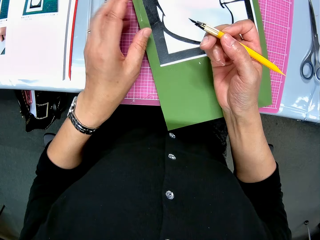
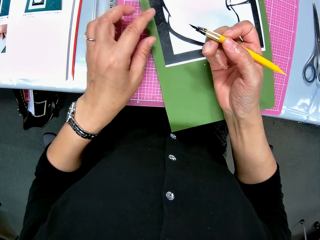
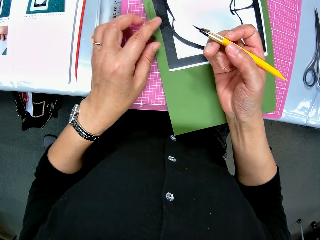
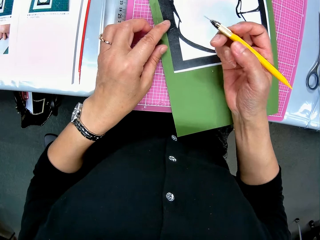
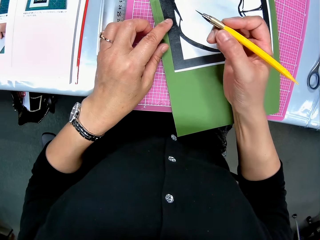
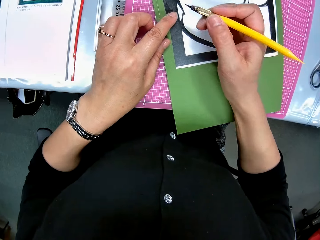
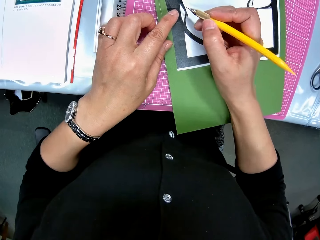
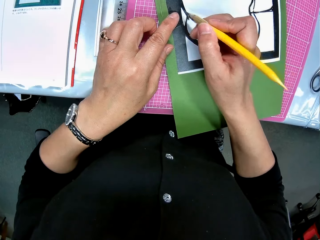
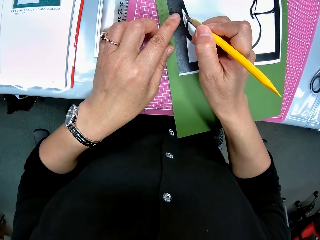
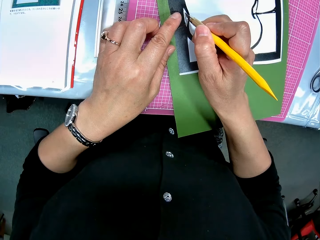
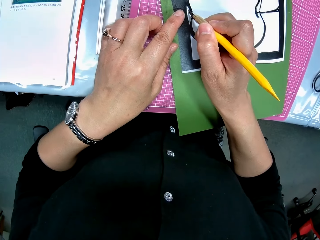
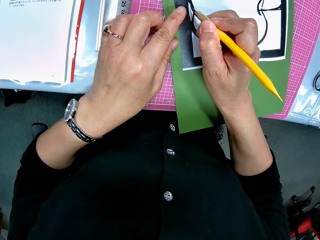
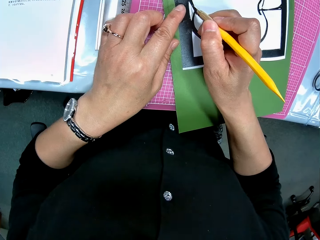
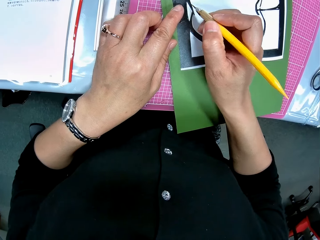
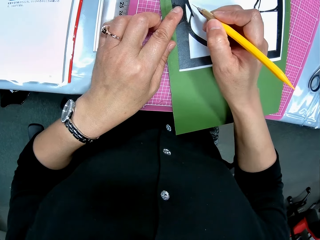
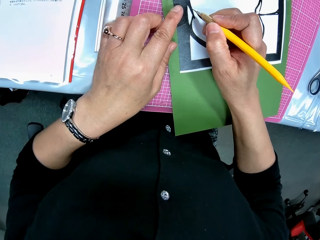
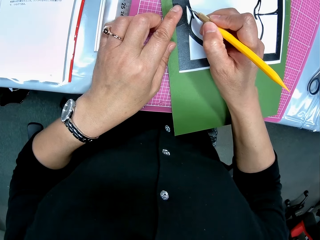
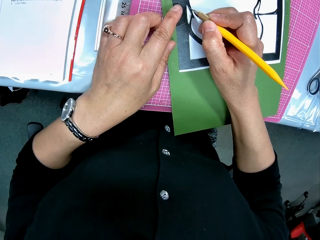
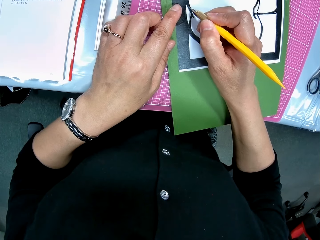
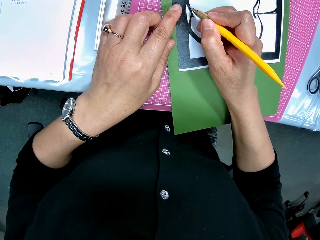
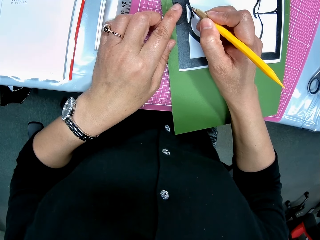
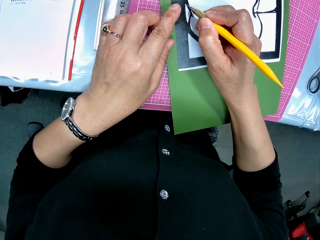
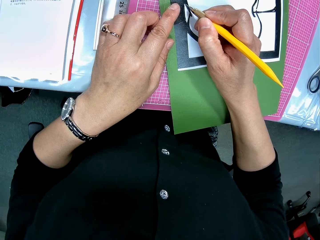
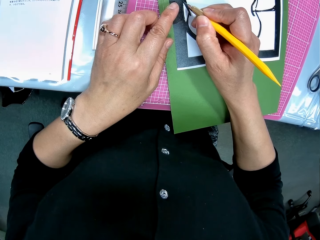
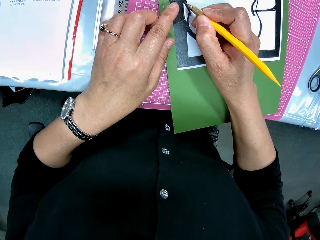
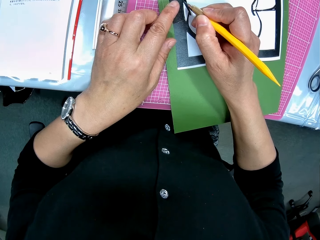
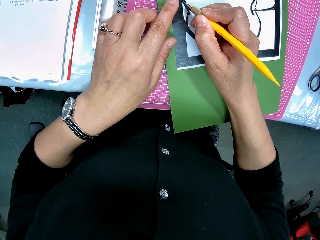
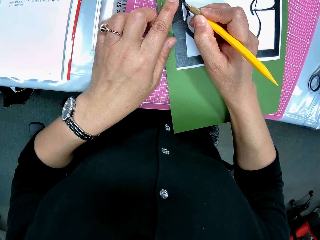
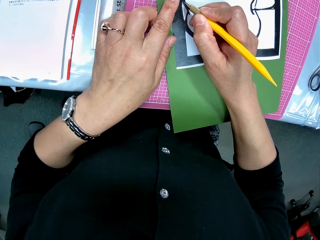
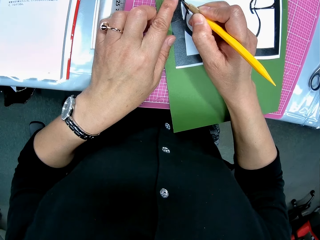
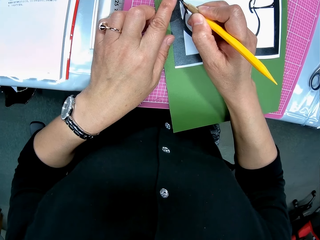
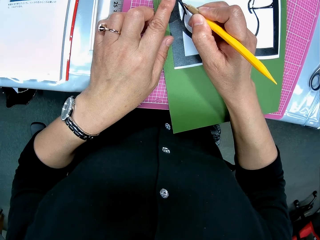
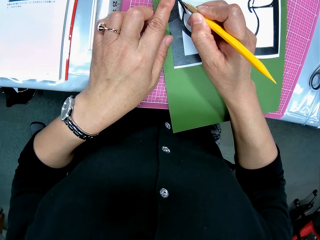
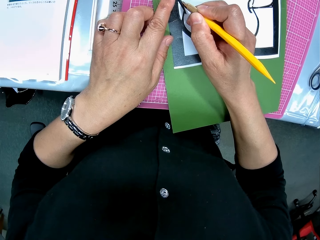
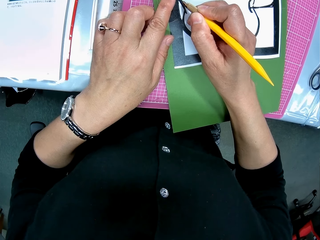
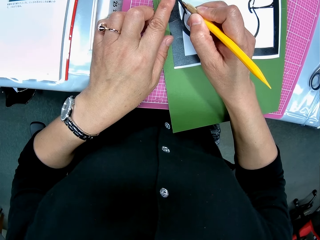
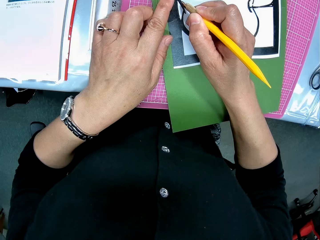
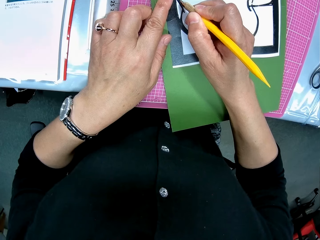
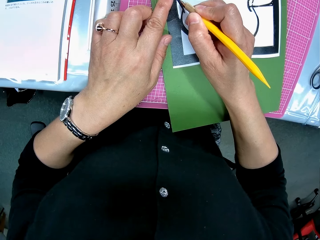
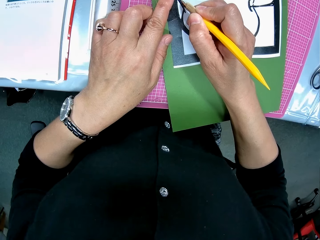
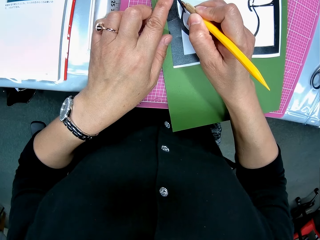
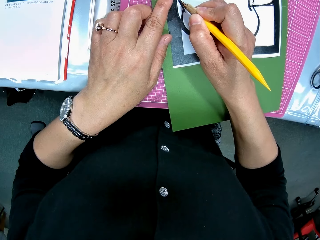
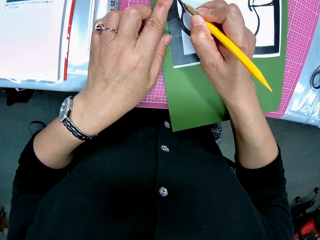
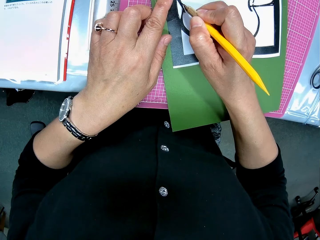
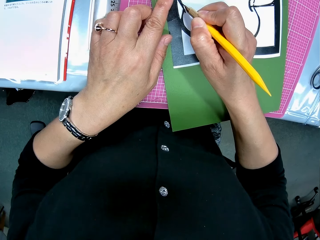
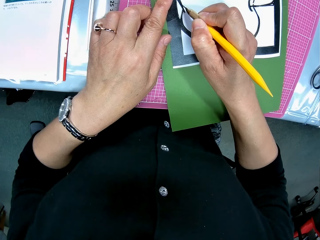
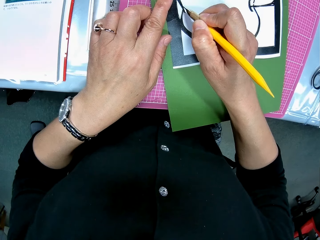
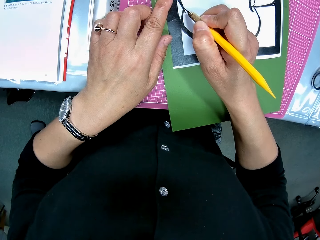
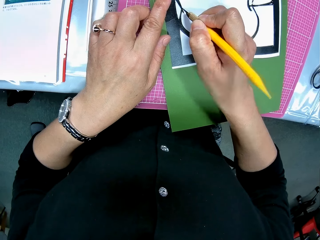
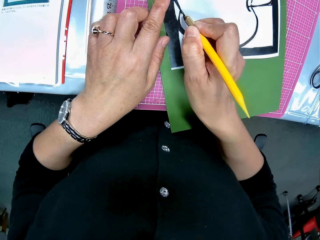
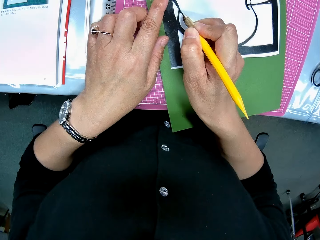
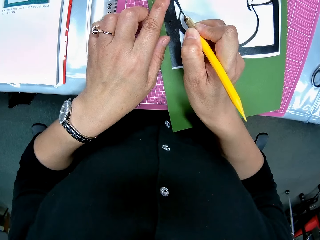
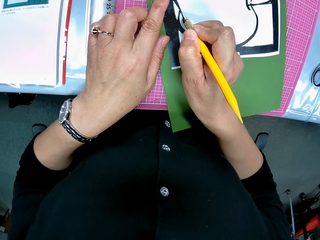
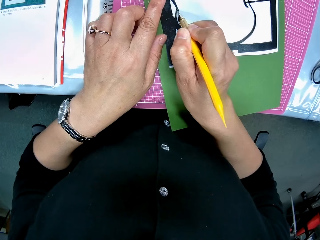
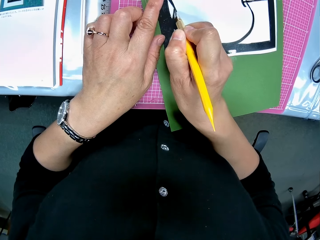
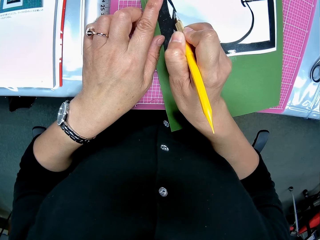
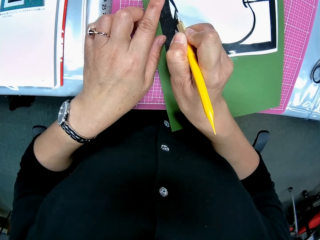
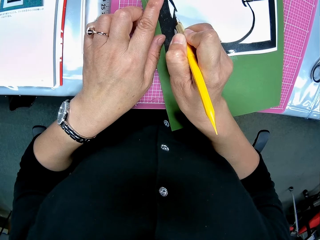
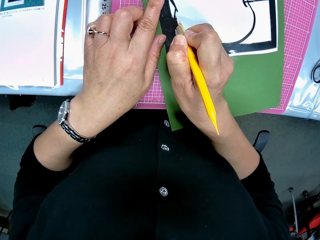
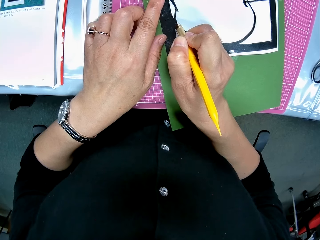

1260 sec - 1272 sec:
The camera wearer traces the apple art with the paper cutter.

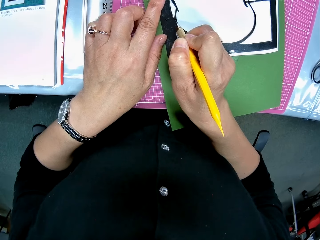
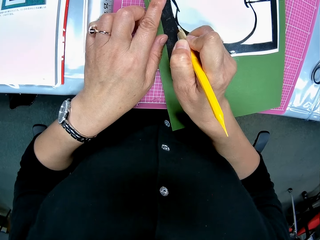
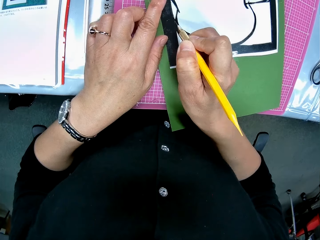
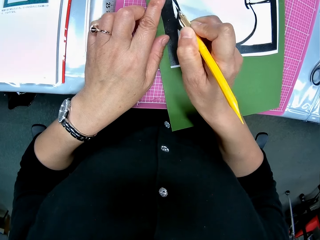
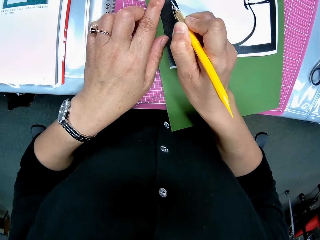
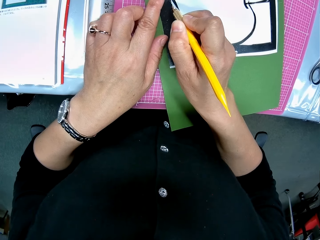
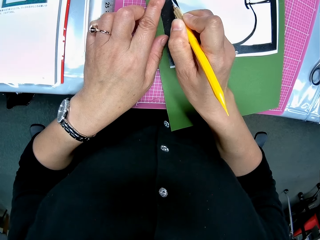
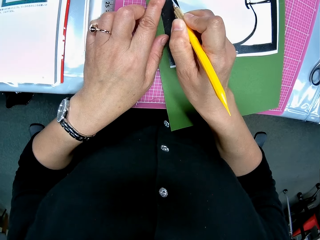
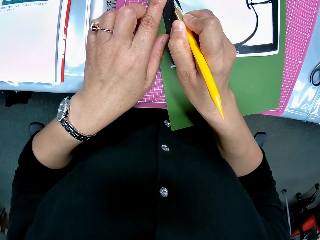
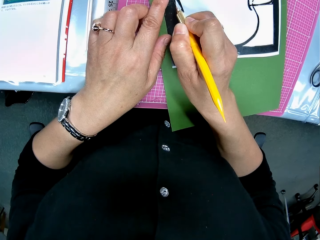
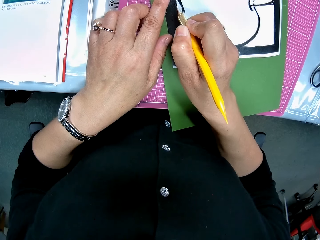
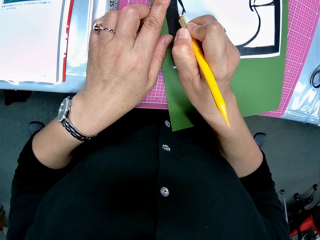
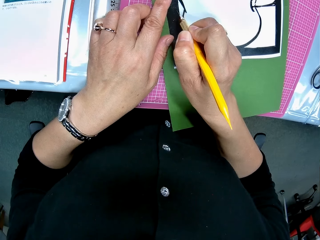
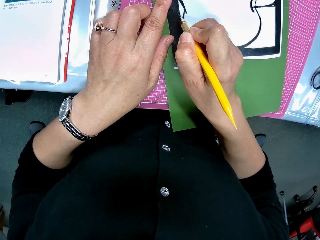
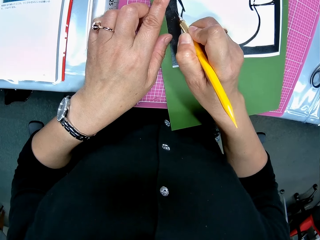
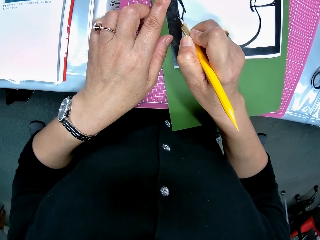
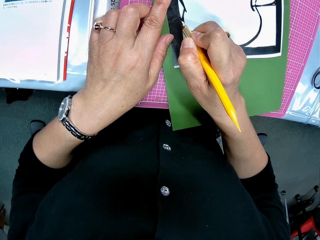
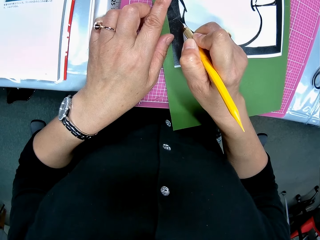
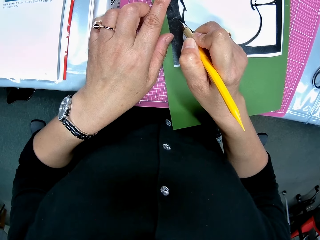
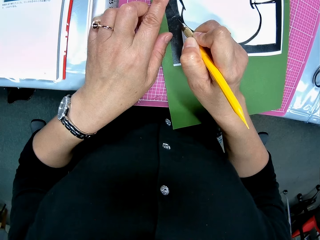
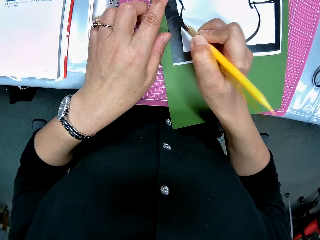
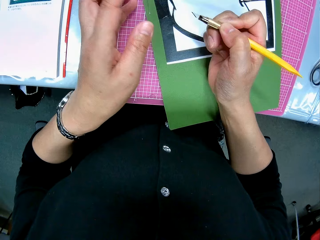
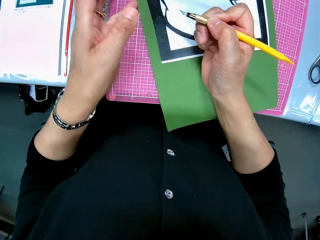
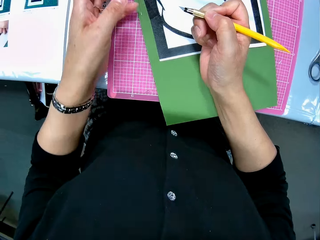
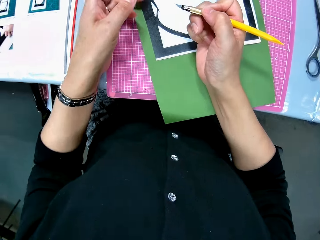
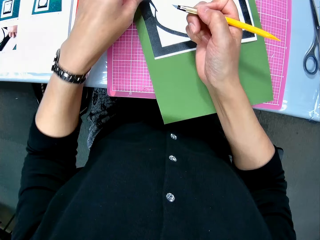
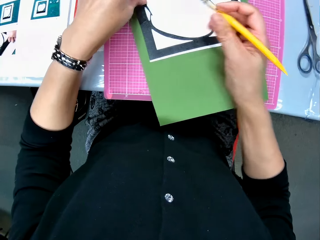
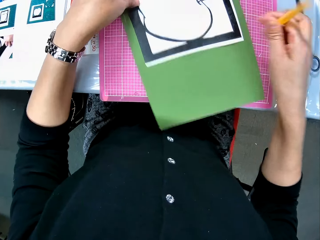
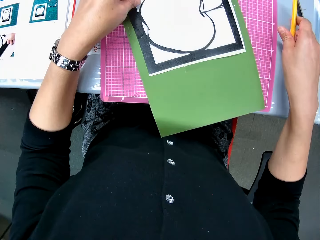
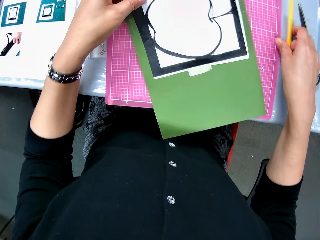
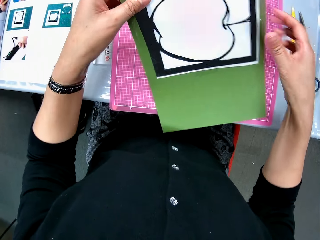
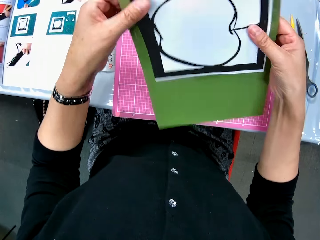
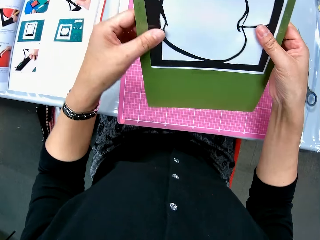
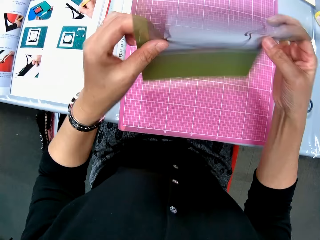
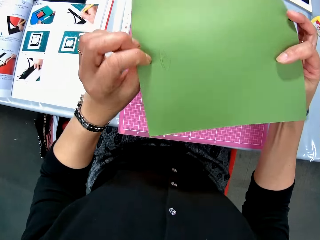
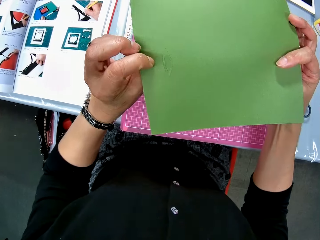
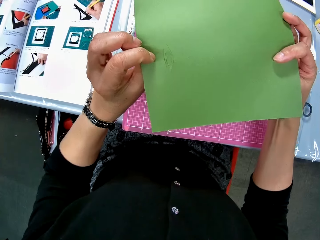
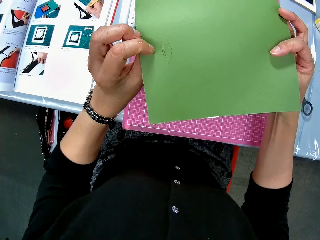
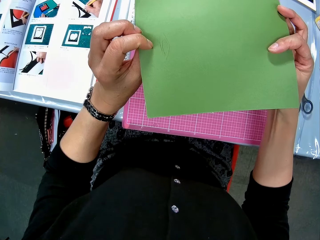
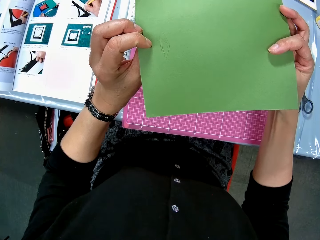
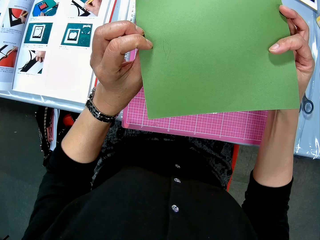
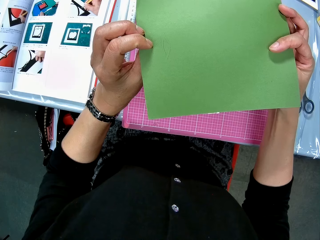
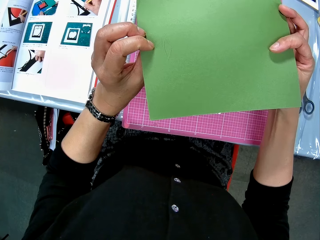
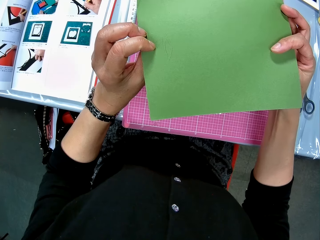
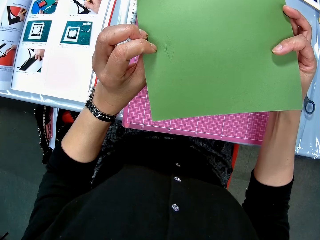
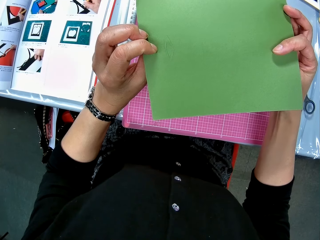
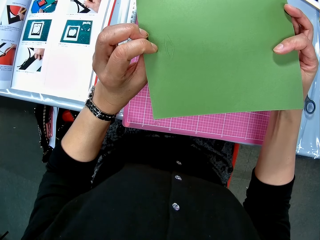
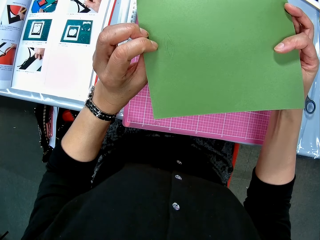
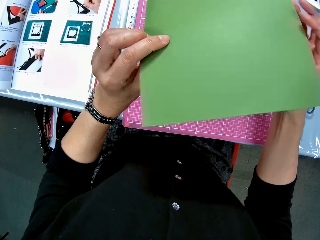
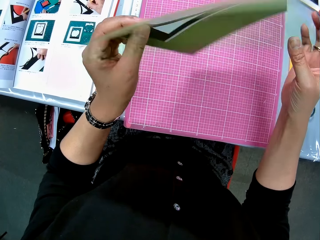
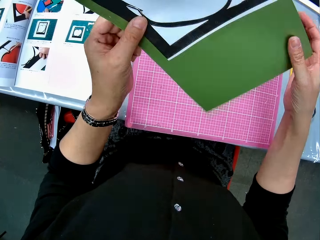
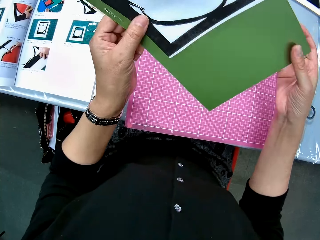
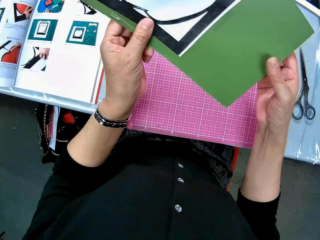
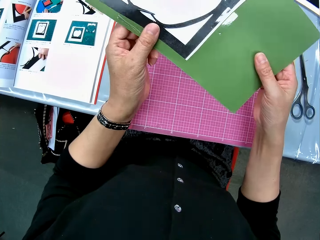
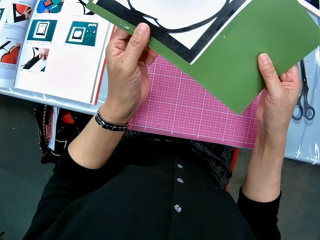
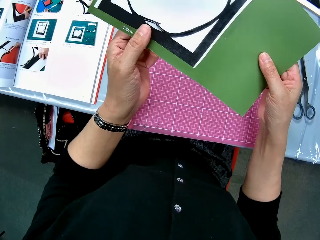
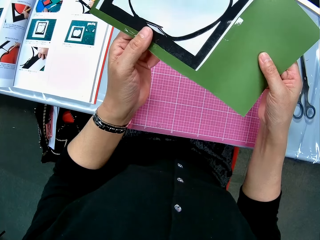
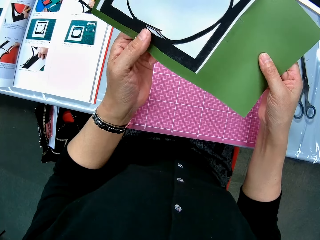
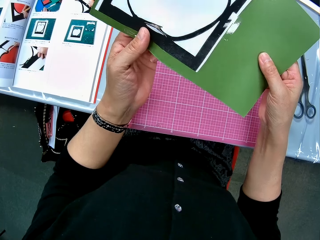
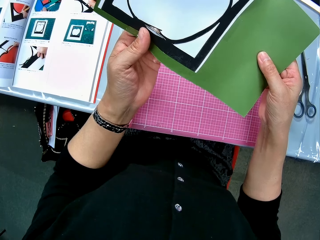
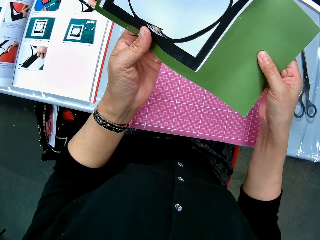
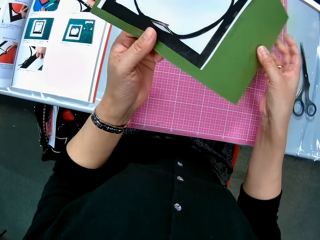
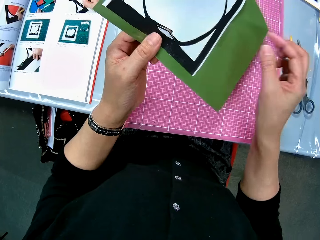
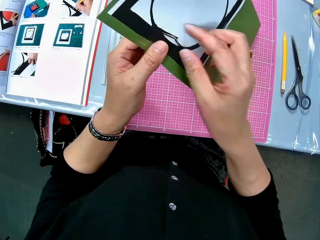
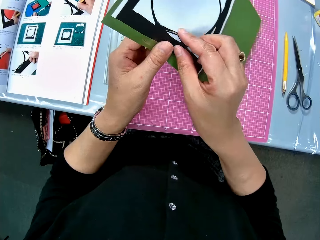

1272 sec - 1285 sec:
The camera wearer drops the paper cutter on the table. They lift the crafting paper or apple art from the table and turn the crafting paper upside down. They check the apple art. They turn the crafting paper upright and tear the crafting paper.
